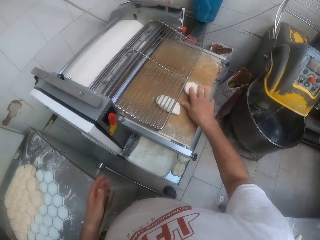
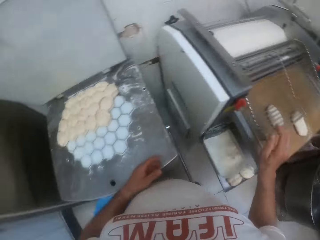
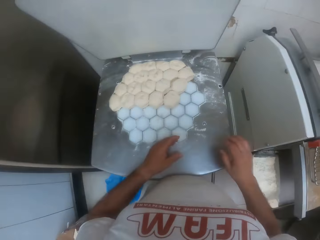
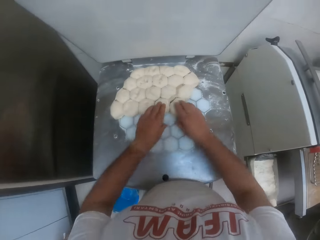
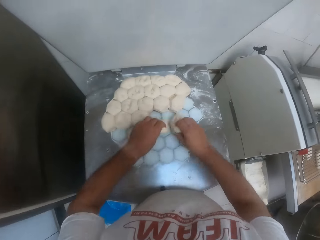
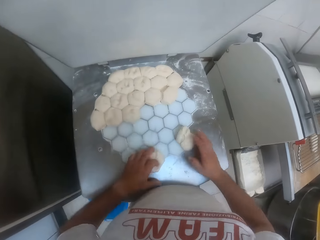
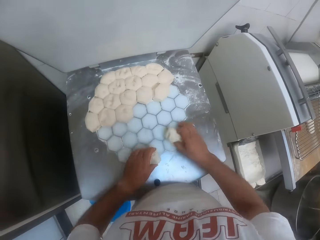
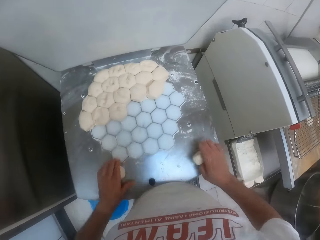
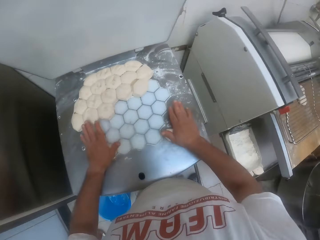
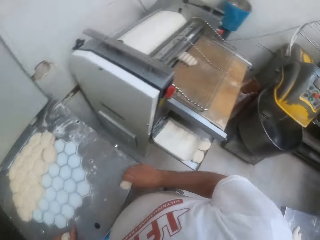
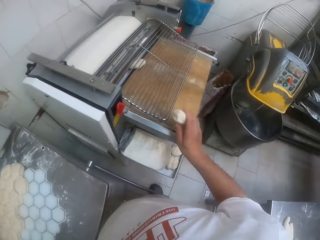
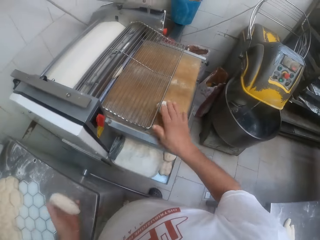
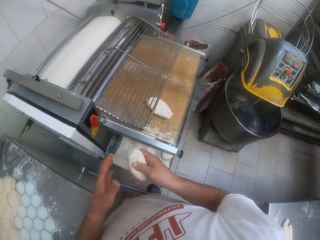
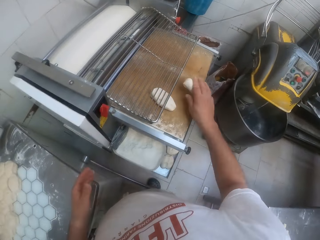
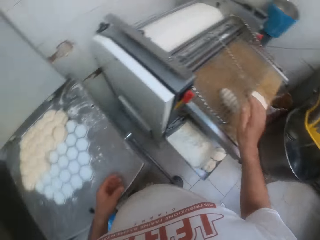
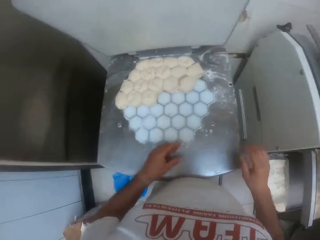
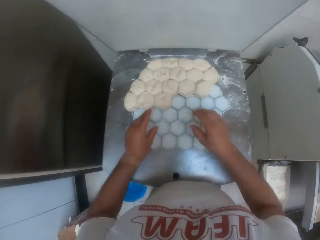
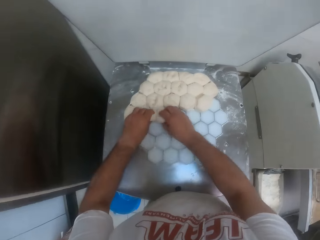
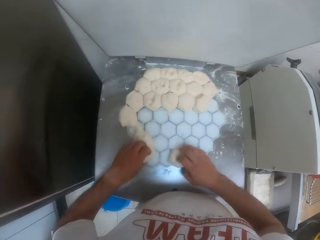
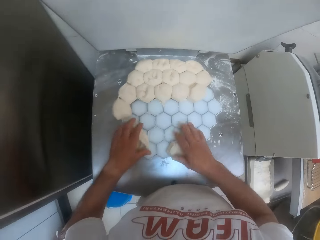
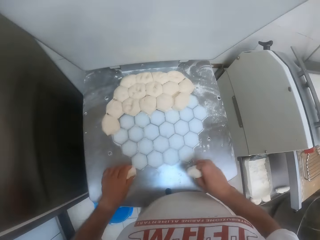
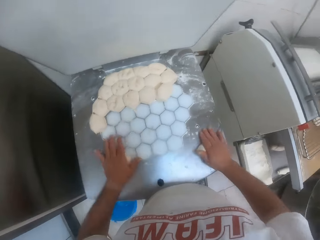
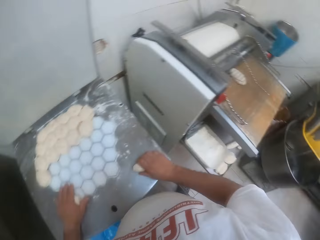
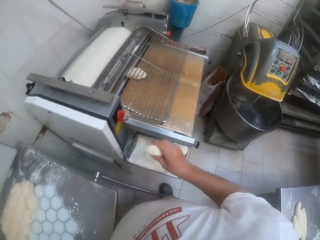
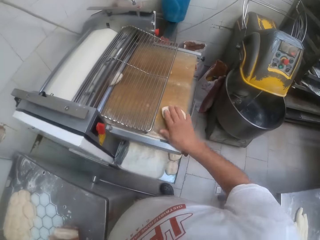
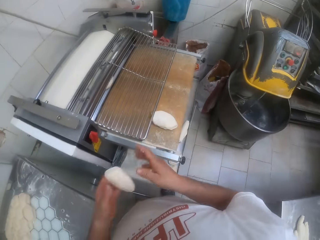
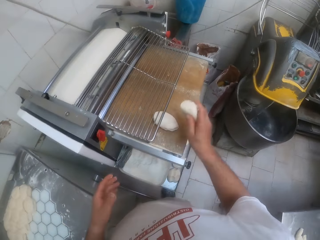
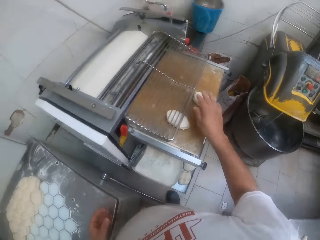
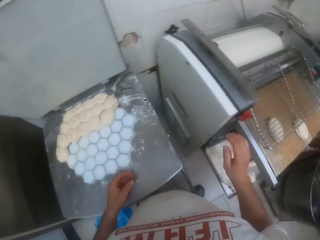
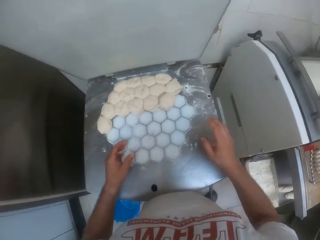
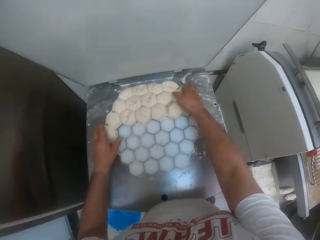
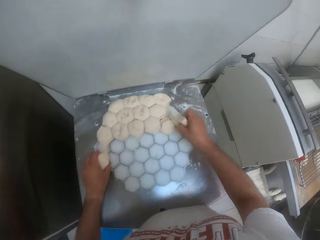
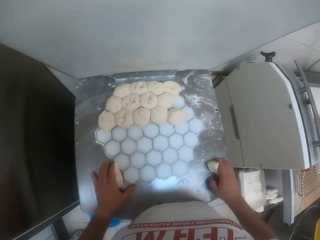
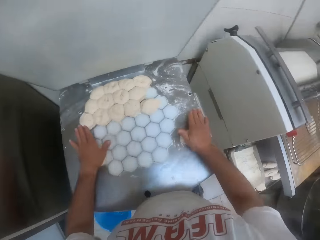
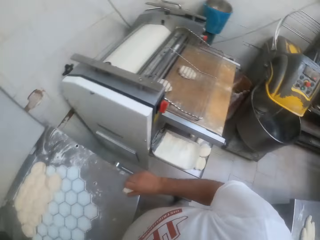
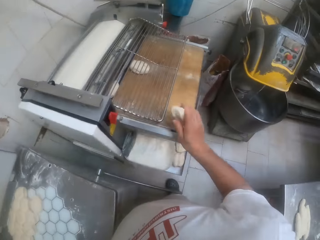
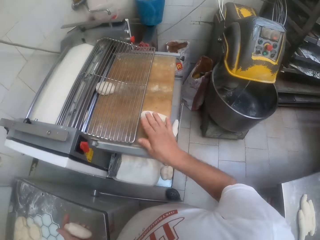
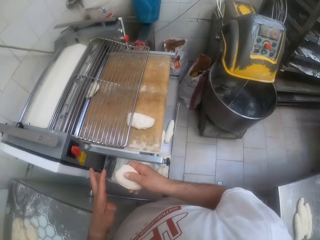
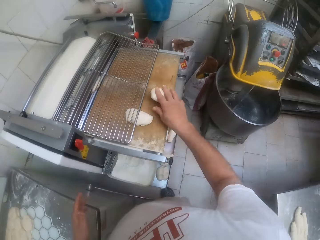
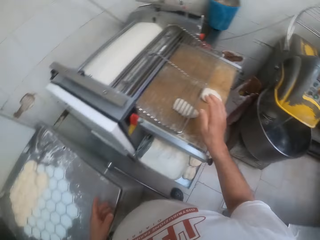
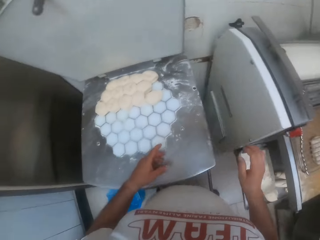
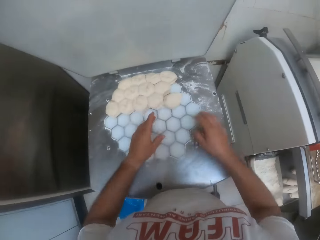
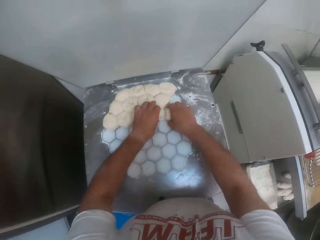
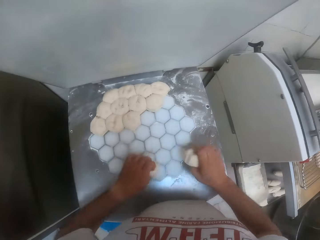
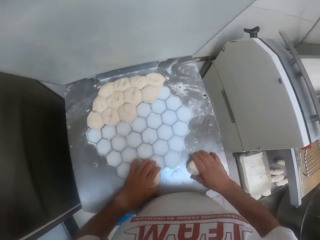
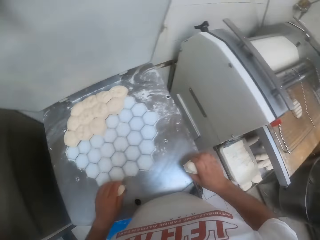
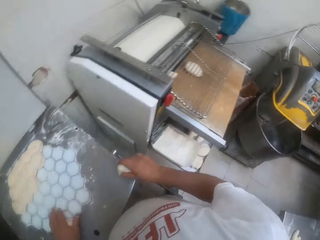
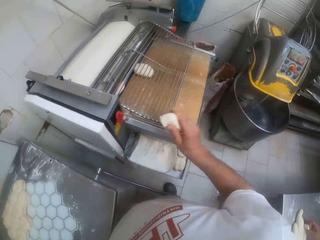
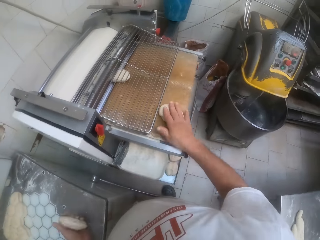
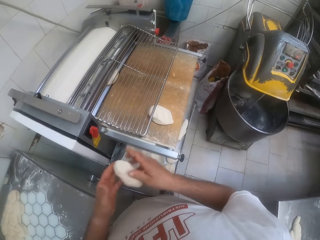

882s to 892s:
The camera wearer switches the dough in his left hand to his right hand. He drops the dough in his right hand on the dough sheeter. He takes the dough. He moves a dough on a dough divider machine with his right hand. He moves a dough on the dough divider machine with his left hand. He rolls the doughs with both hands. He drops the dough in his right hand on the dough sheeter. He switches the dough in his left hand to his right hand. He drops the dough in his right hand on the dough sheeter. He moves a dough on the dough divider machine with his right hand. He takes the dough. He moves a dough on the dough divider machine with his left hand. He rolls the doughs with both hands. He drops the dough in his right hand on the dough sheeter. He switches the dough in his left hand to his right hand. He drops the dough in his right hand on the dough sheeter. He moves a dough on the dough divider machine with his right hand. He moves a dough on the dough divider machine with his left hand. He takes the dough. He rolls the doughs with both hands. He drops the dough in his right hand on the dough sheeter. He switches the dough in his left hand to his right hand. He drops the dough in his right hand on the dough sheeter. He moves a dough on the dough divider machine with his right hand. He moves a dough on the dough divider machine with his left hand. He takes the dough.

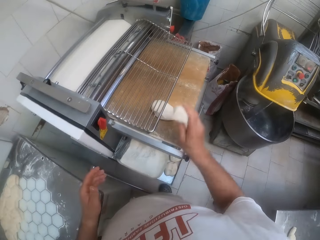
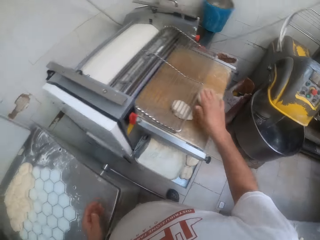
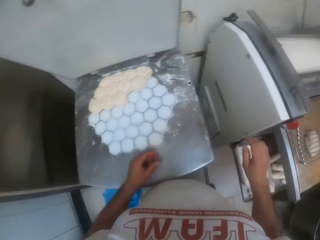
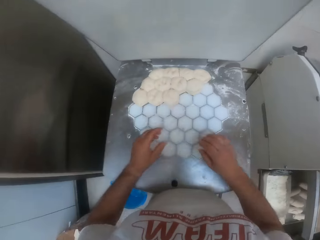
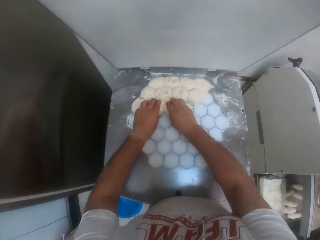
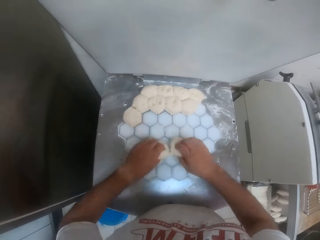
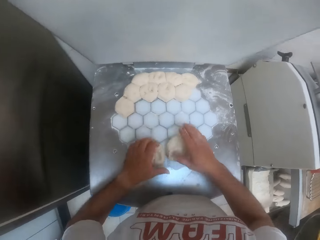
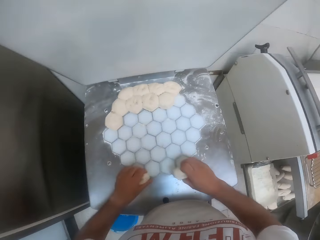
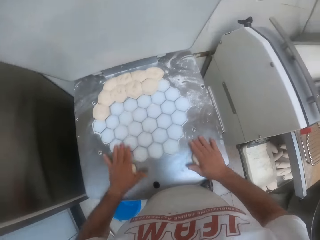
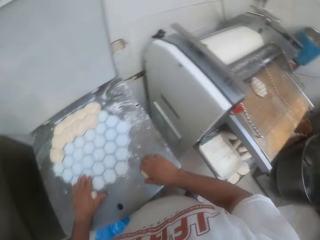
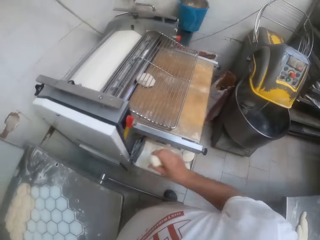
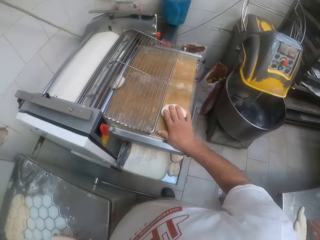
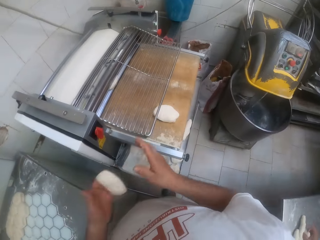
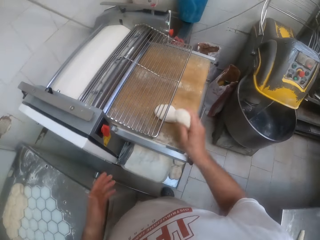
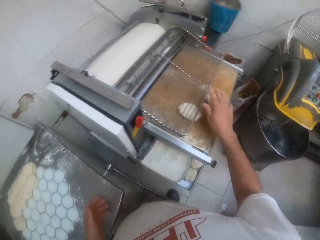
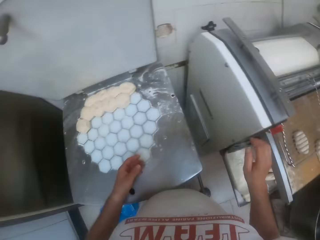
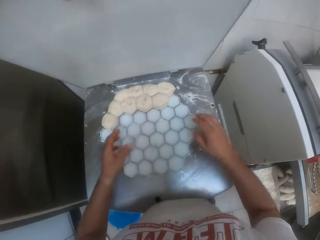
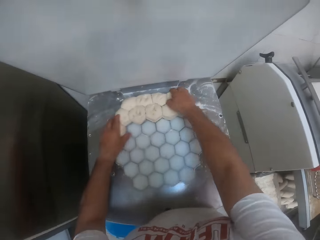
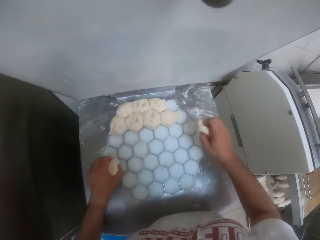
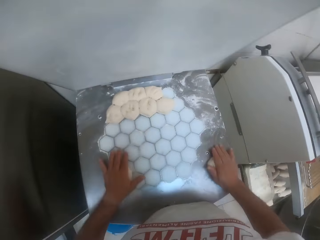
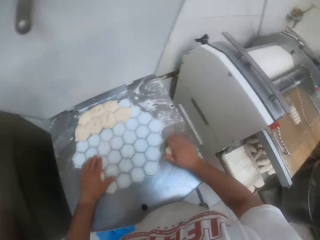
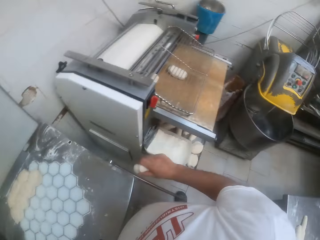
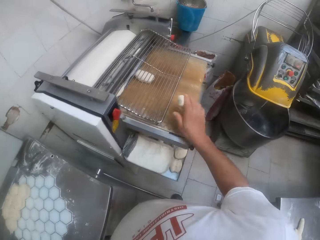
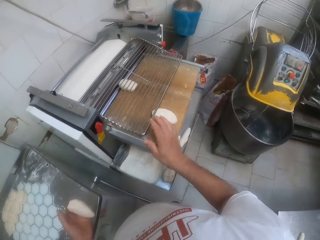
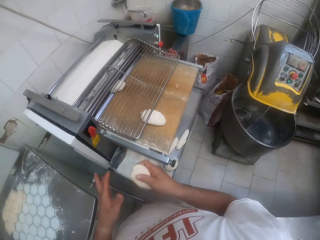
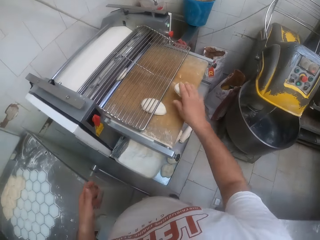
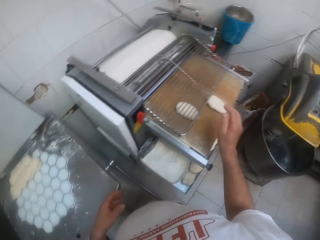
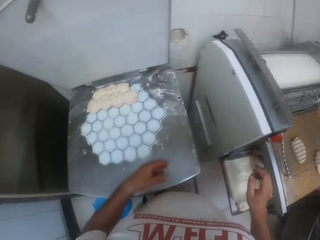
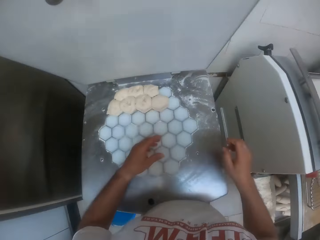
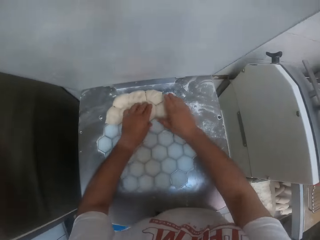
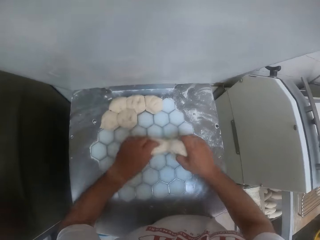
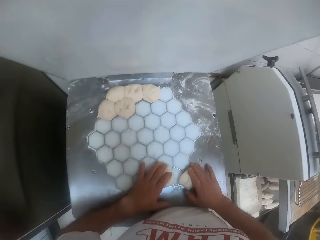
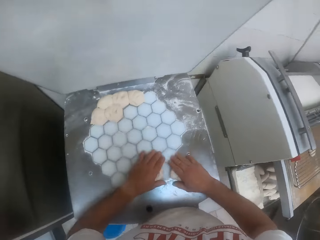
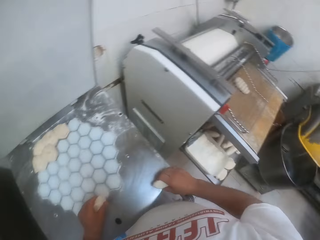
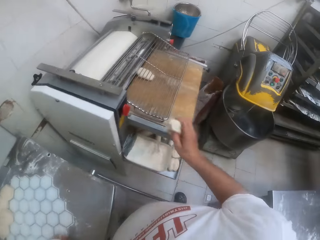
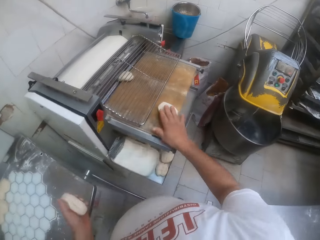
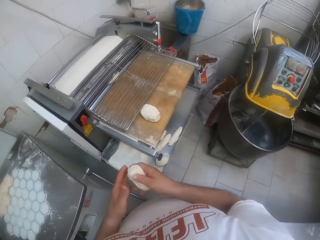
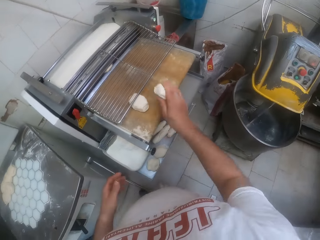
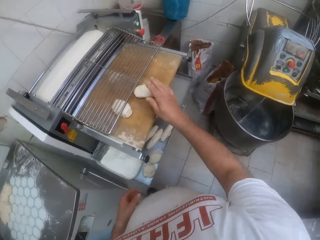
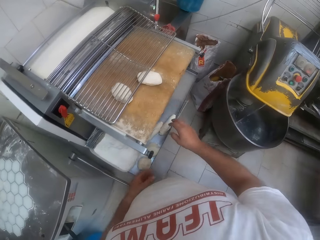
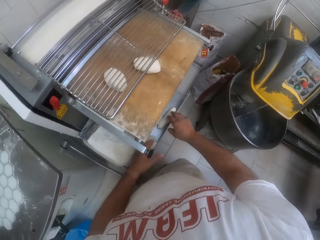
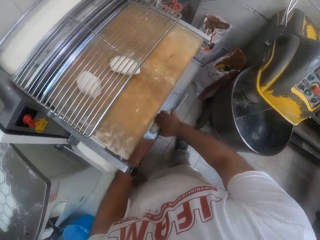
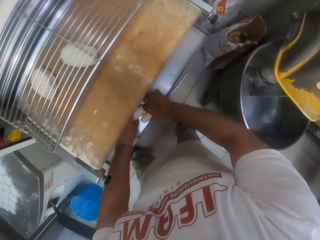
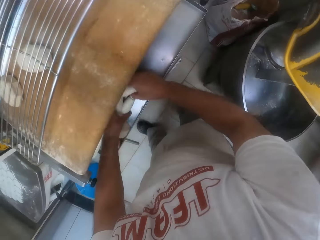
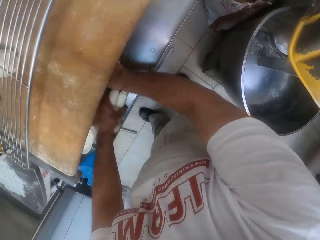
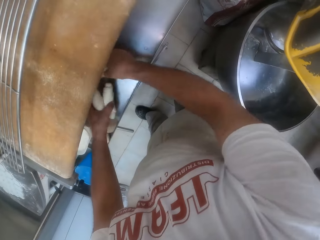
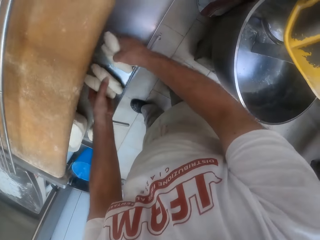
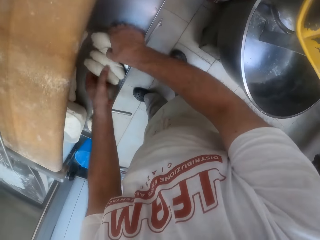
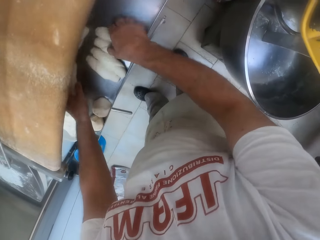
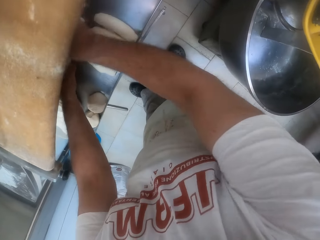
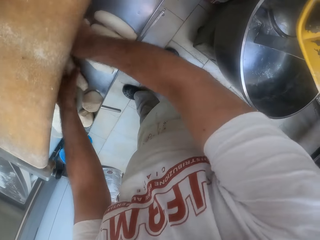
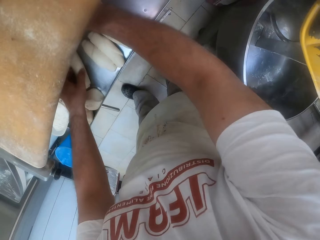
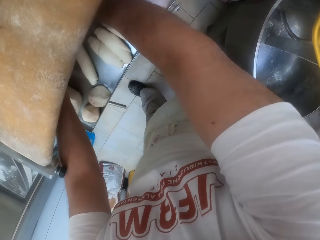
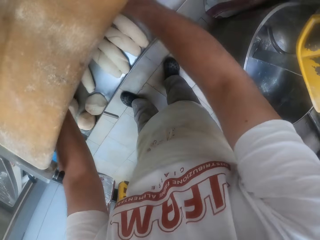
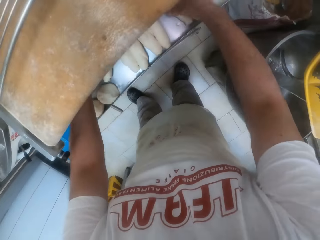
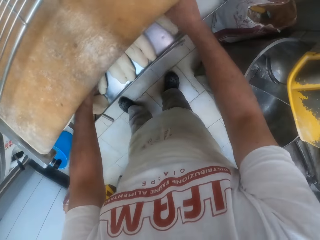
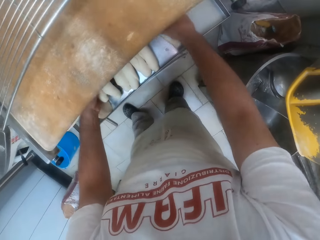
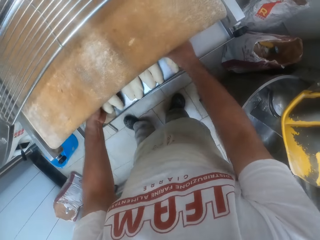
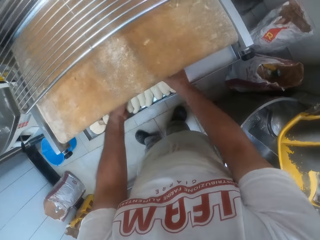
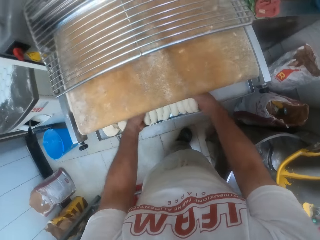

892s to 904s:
The camera wearer drops the dough in his right hand on the dough sheeter. He switches the dough in his left hand to his right hand. He drops the dough in his right hand on the dough sheeter. He moves a dough on a dough divider machine with his right hand. He moves a dough on the dough divider machine with his left hand. He rolls the doughs with both hands. He drops the dough in his right hand on the dough sheeter. He switches the dough in his left hand to his right hand. He drops the dough in his right hand on the dough sheeter. He moves a dough on the dough divider machine with his right hand. He moves a dough on the dough divider machine with his left hand. He takes the dough. He rolls the doughs with both hands. He drops the dough in his right hand on the dough sheeter. He switches the dough in his left hand to his right hand. He drops the dough in his right hand on the dough sheeter. He moves a dough on the dough divider machine with his right hand. He moves a dough on the dough divider machine with his left hand. He rolls the dough. He drops the dough in his right hand on the dough sheeter. He switches the dough in his left hand to his right hand. He drops the dough in his right hand on the dough sheeter. He arranges some doughs under the dough sheeter with both hands. He takes the dough.
